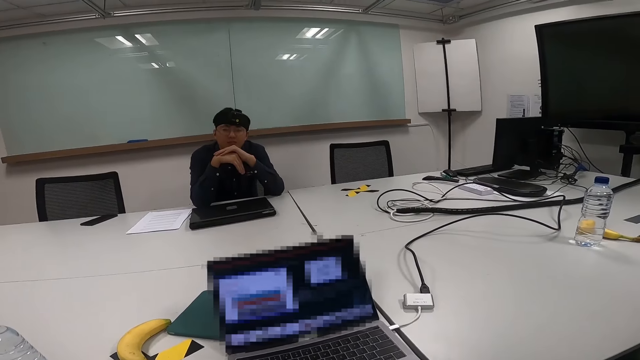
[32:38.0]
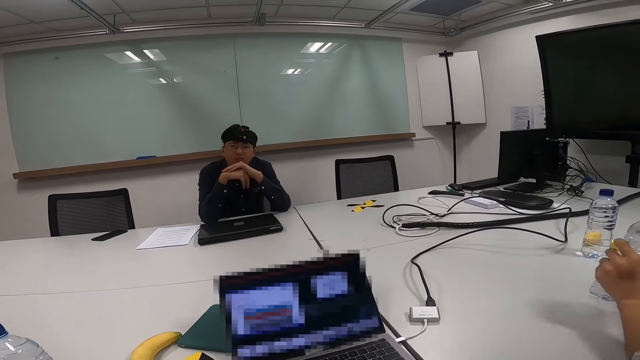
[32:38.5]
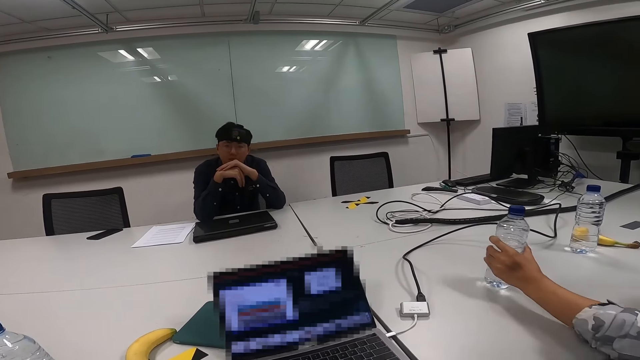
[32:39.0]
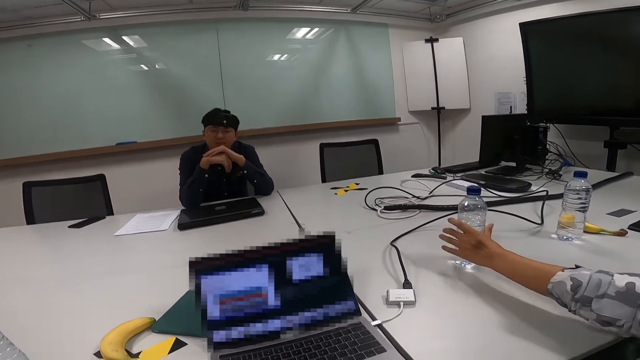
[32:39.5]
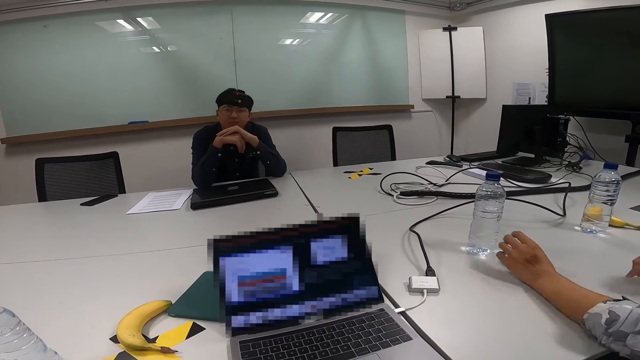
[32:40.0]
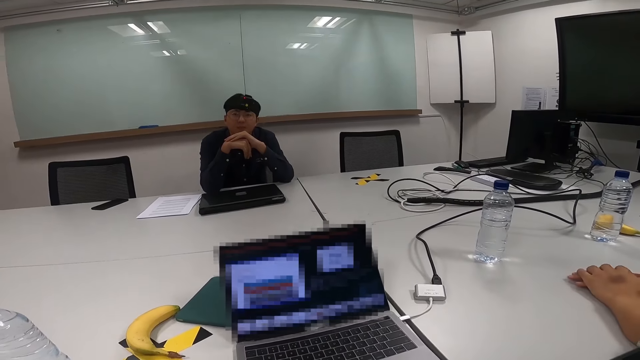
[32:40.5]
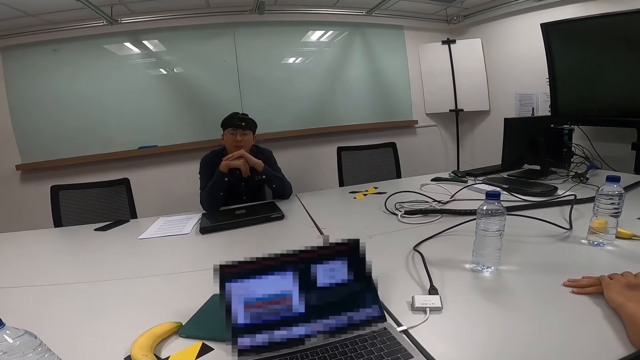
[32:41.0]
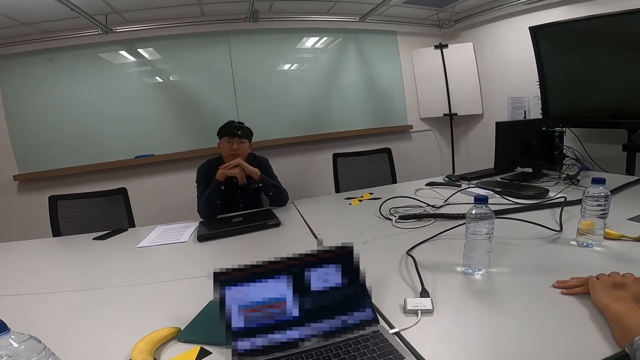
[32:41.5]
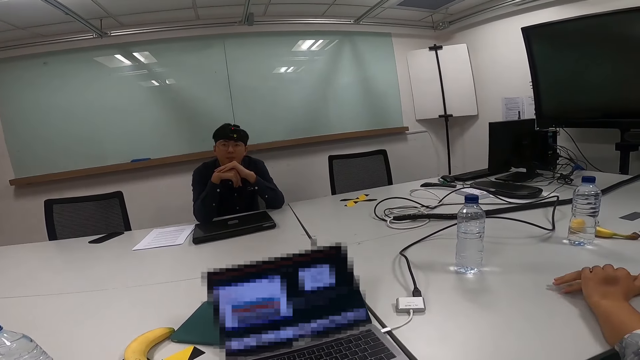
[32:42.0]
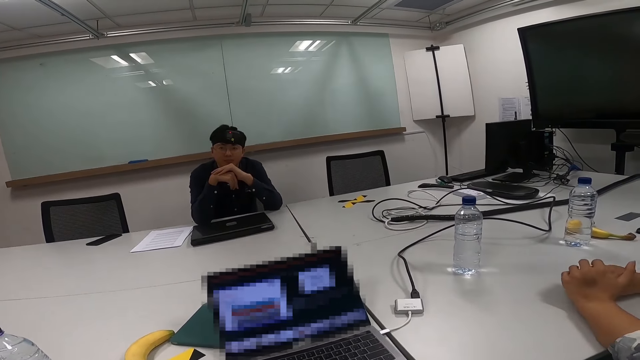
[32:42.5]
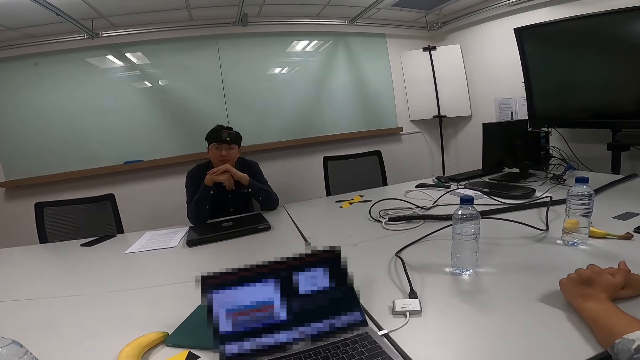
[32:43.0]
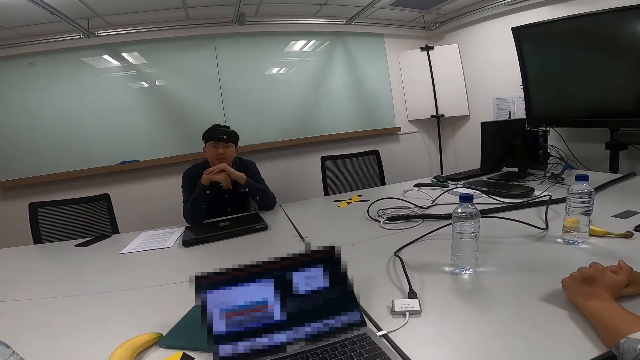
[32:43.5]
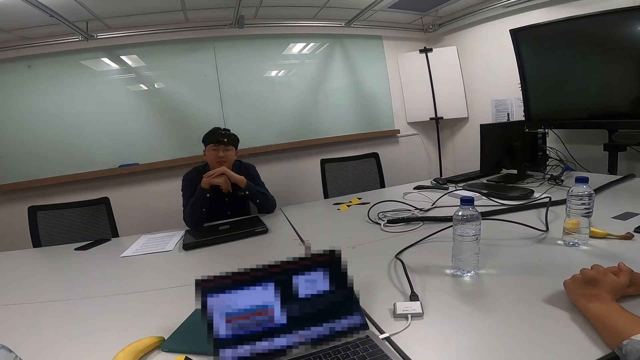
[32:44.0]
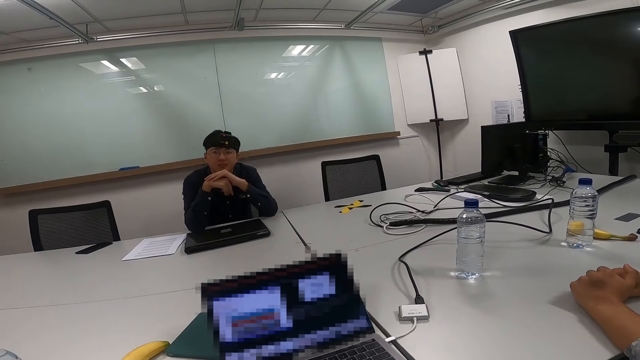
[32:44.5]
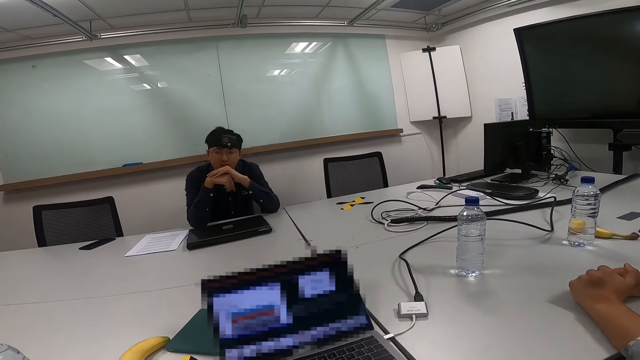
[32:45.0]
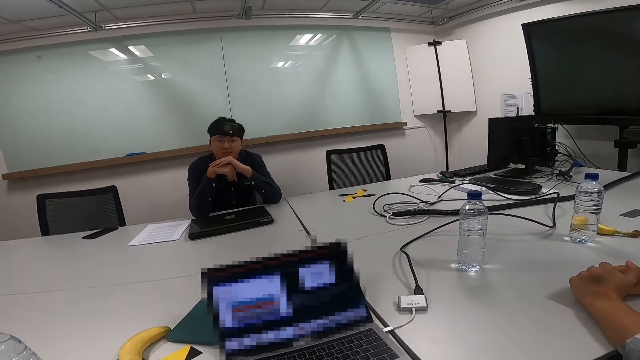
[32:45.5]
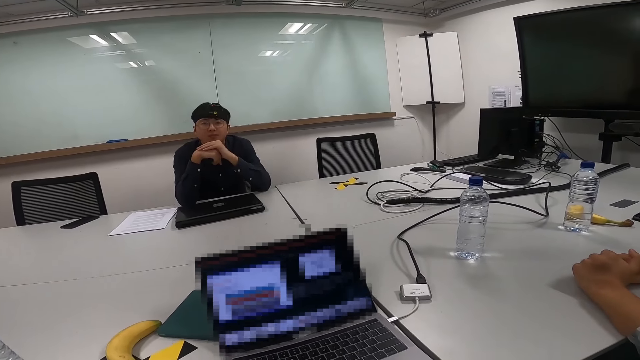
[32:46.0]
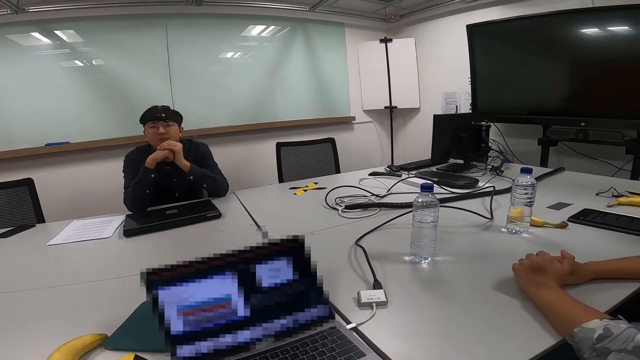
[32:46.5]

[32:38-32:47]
A man puts the water bottle on the table. The man puts his hand on the table. The camera wearer converses. Another man nods his head.

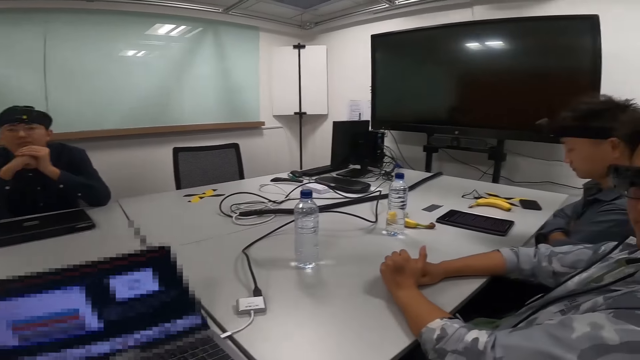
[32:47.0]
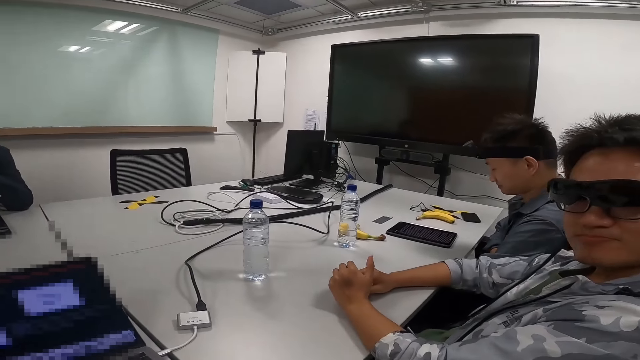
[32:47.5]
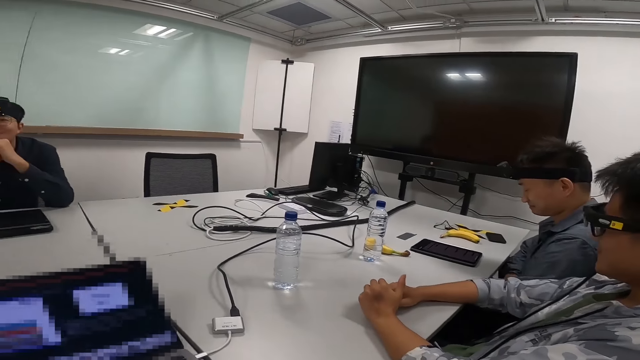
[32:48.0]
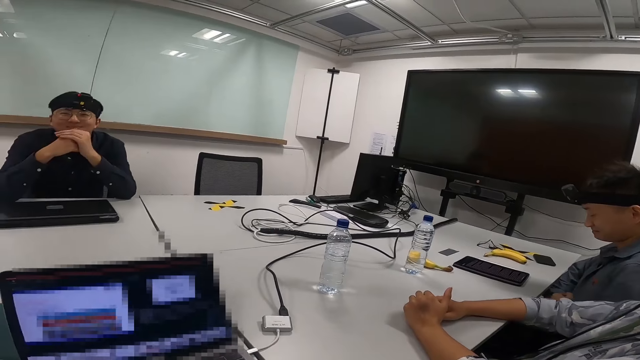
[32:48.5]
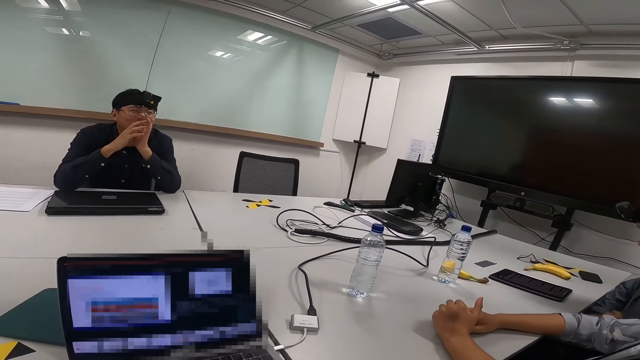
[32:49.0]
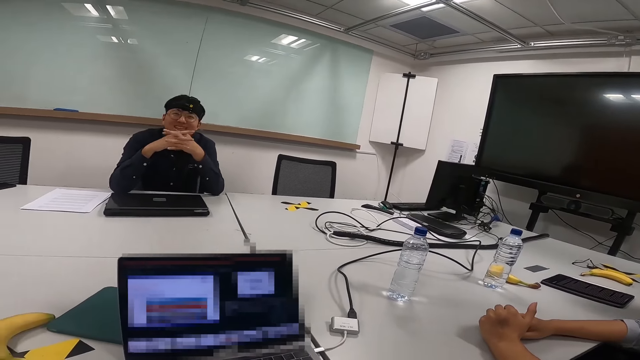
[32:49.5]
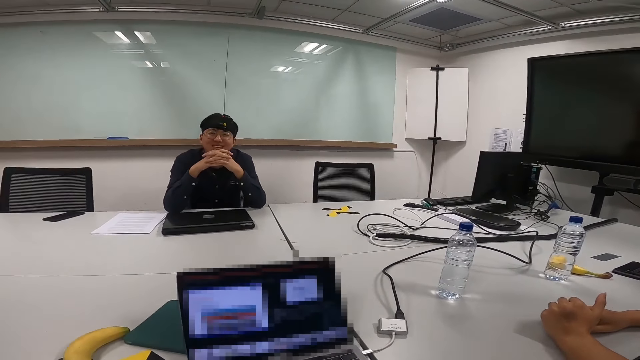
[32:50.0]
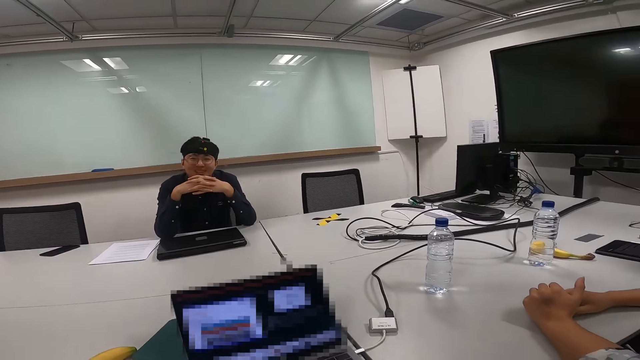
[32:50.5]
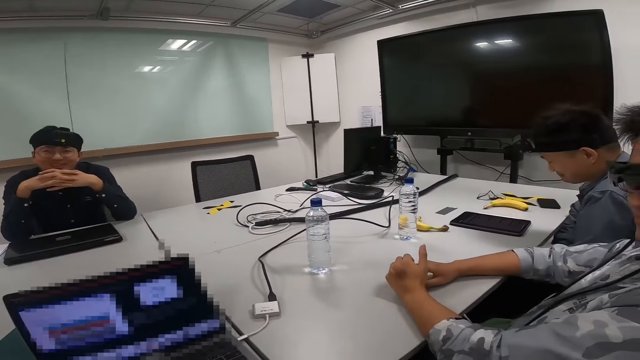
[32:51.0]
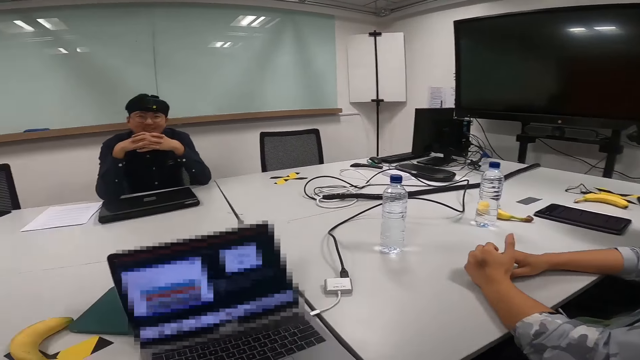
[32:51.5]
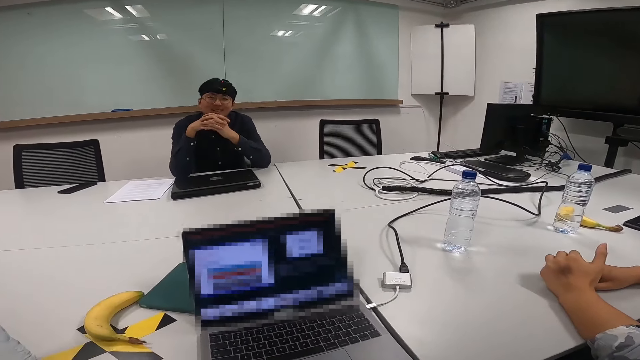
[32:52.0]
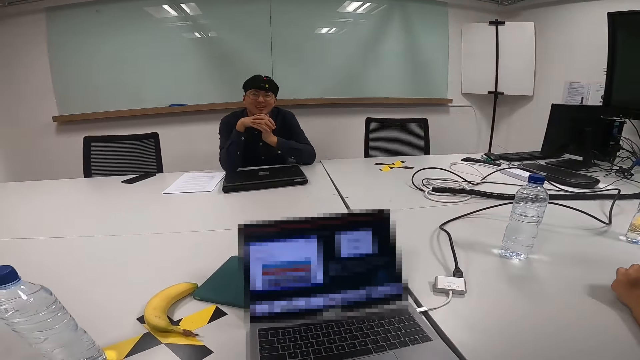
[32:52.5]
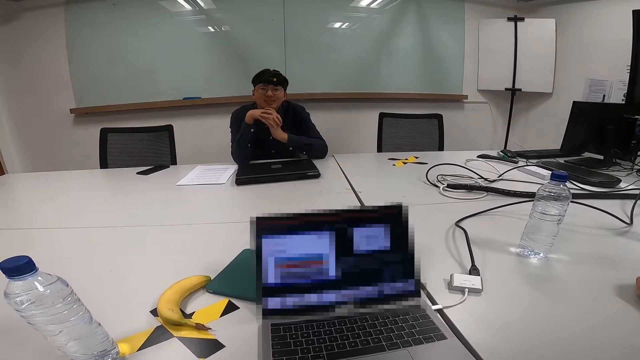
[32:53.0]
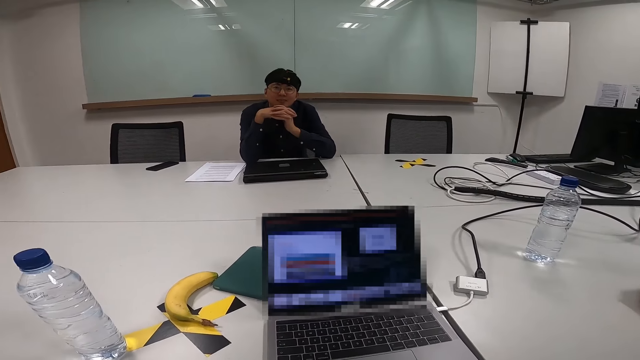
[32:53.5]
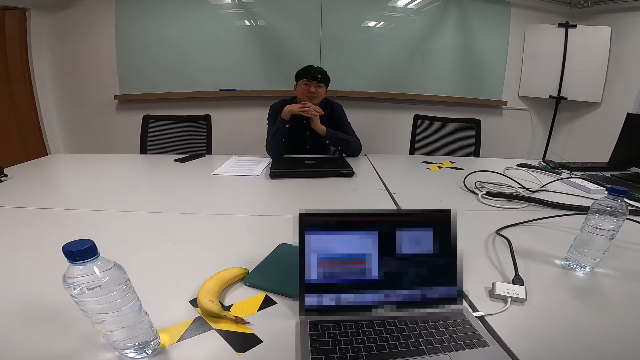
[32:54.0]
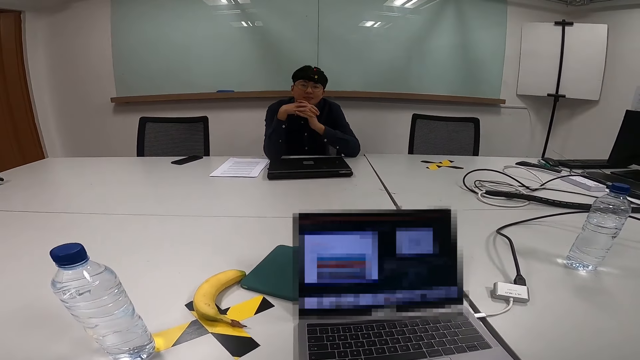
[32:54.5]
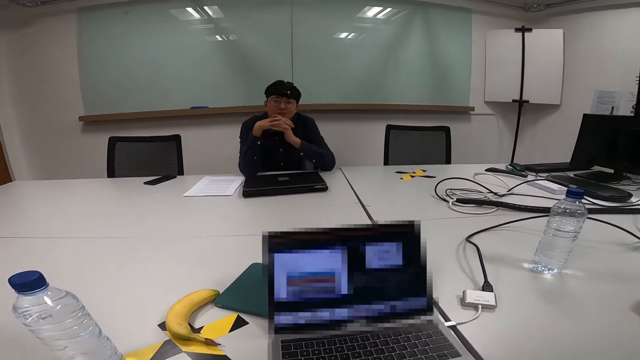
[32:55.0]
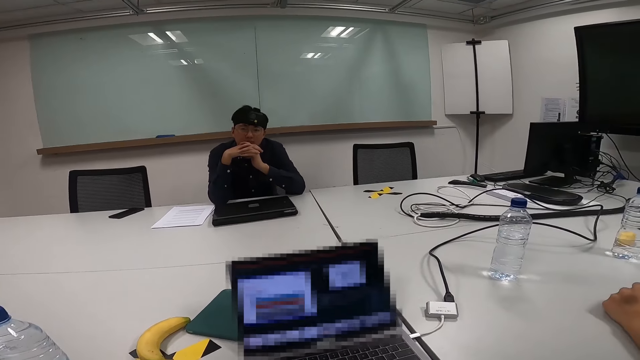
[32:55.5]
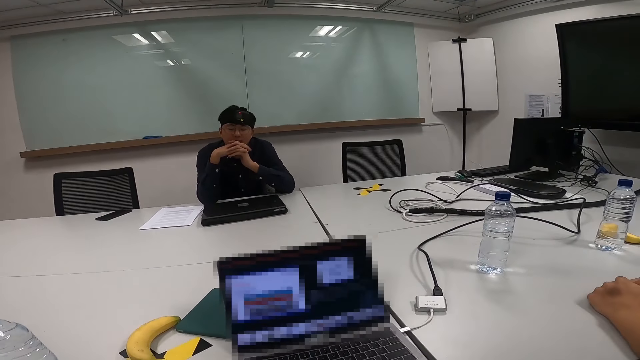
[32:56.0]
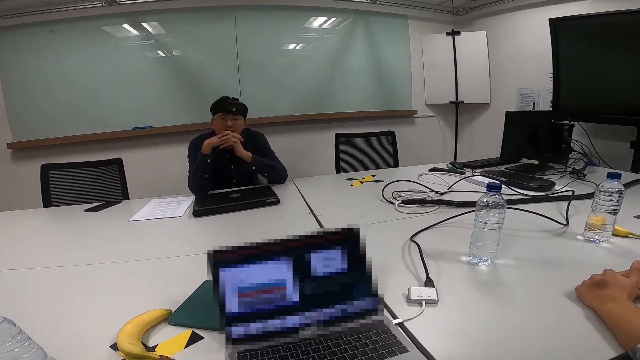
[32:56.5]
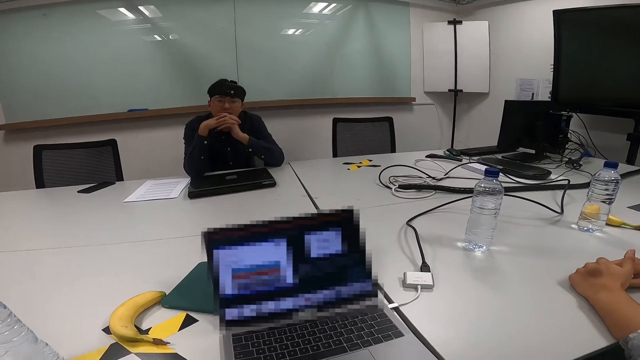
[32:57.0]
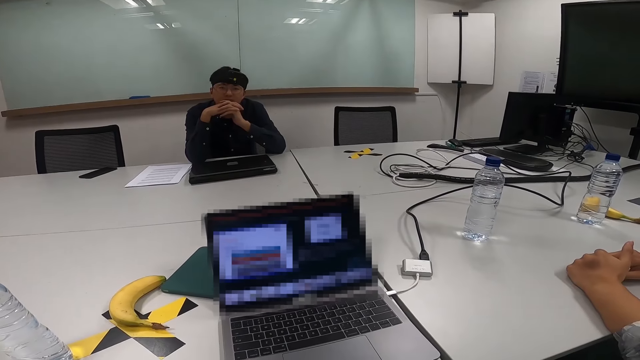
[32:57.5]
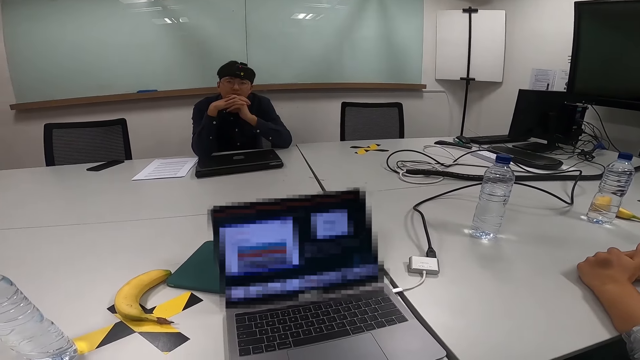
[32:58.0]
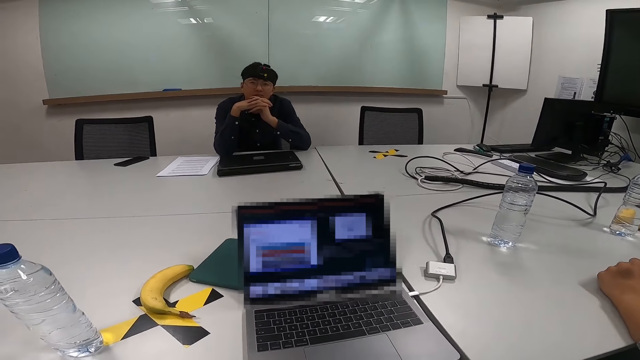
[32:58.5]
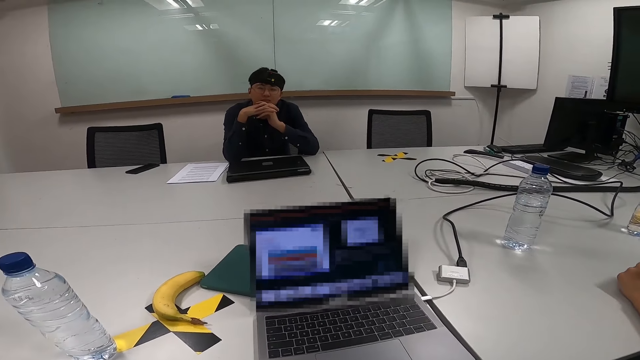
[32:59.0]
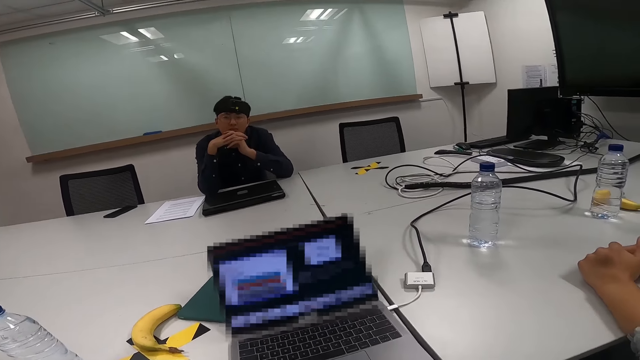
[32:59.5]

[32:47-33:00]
A man looks at the tablet on the table. Another man laughs and nods his head. The camera wearer converses.
